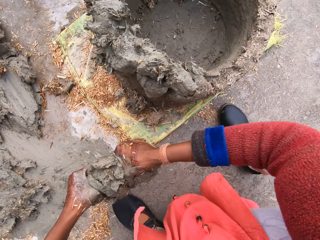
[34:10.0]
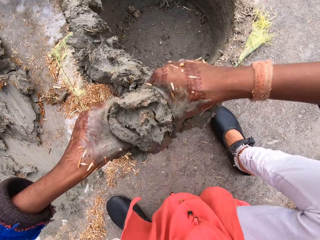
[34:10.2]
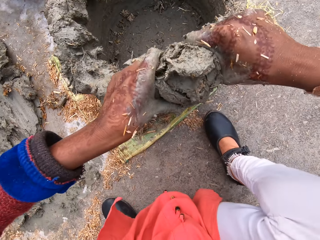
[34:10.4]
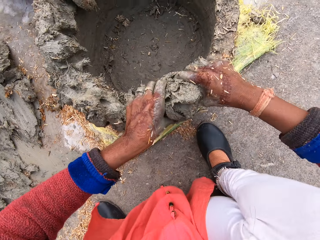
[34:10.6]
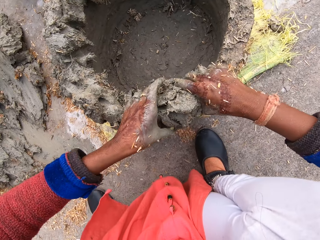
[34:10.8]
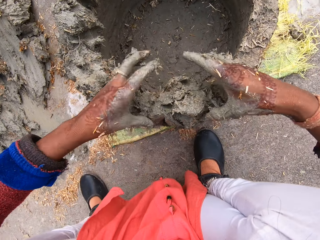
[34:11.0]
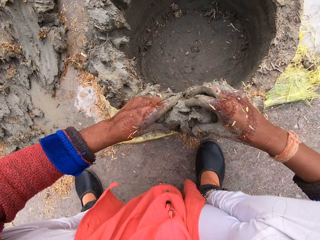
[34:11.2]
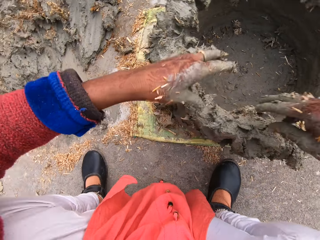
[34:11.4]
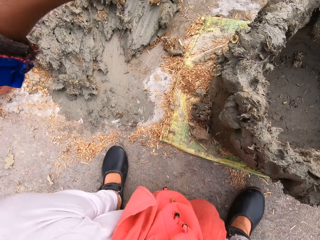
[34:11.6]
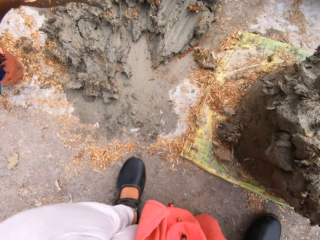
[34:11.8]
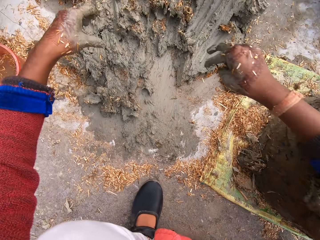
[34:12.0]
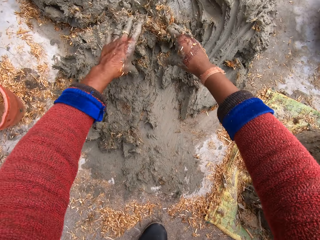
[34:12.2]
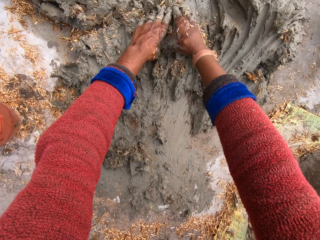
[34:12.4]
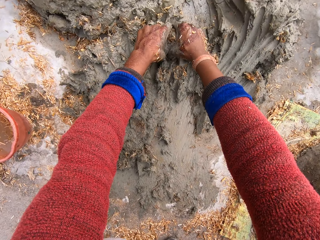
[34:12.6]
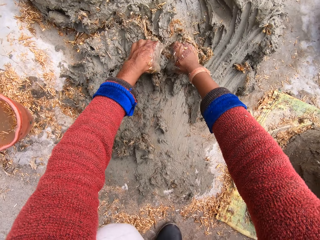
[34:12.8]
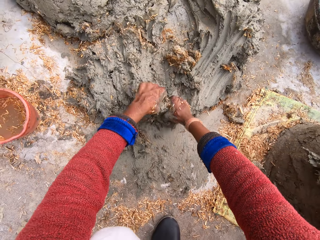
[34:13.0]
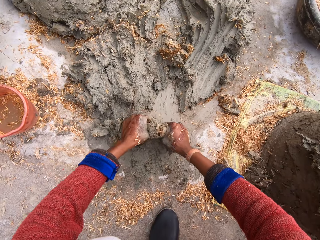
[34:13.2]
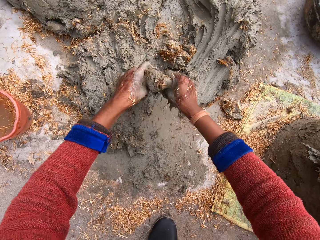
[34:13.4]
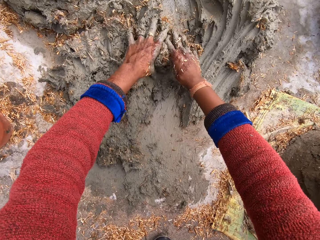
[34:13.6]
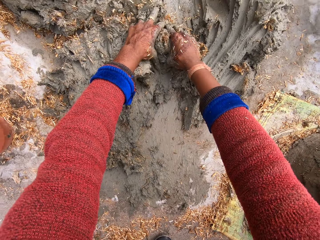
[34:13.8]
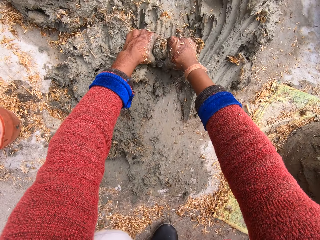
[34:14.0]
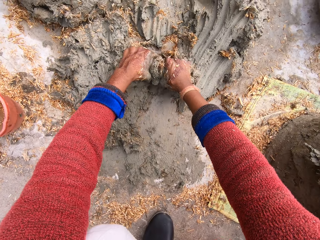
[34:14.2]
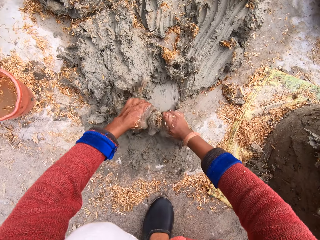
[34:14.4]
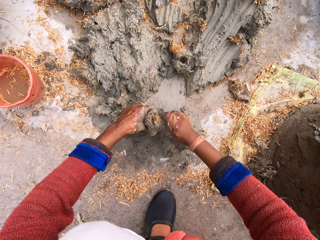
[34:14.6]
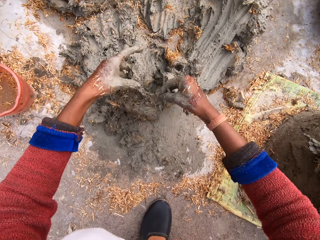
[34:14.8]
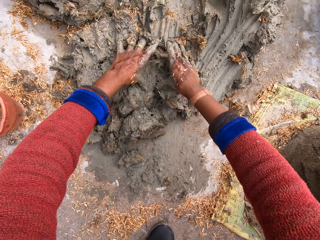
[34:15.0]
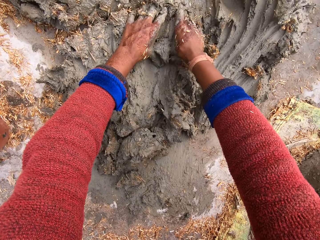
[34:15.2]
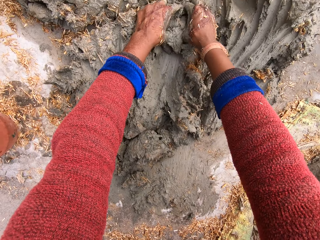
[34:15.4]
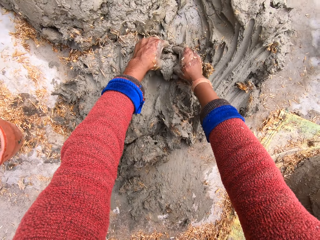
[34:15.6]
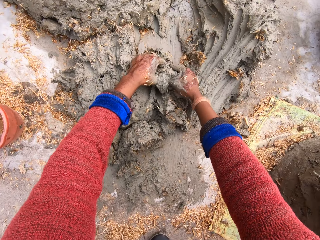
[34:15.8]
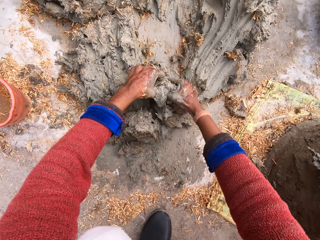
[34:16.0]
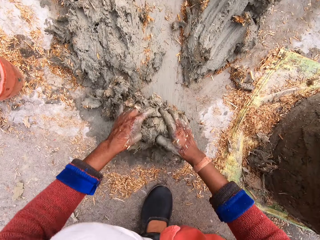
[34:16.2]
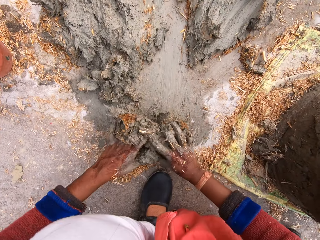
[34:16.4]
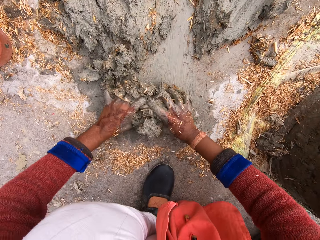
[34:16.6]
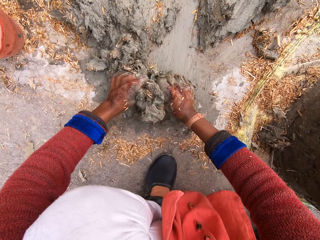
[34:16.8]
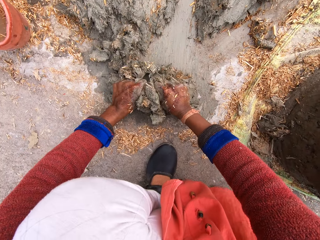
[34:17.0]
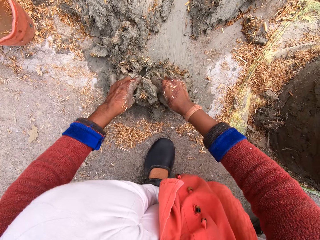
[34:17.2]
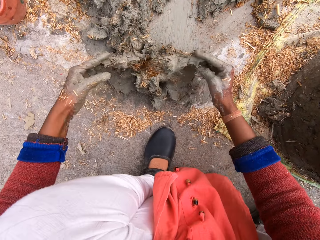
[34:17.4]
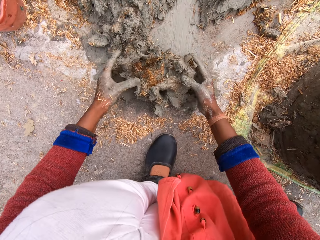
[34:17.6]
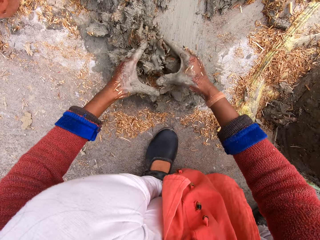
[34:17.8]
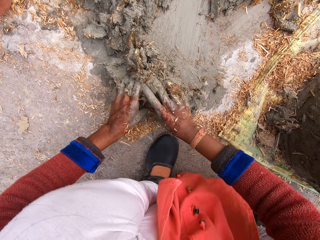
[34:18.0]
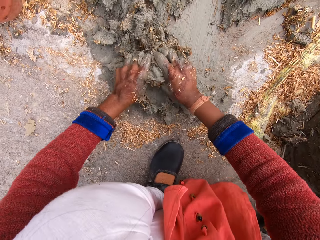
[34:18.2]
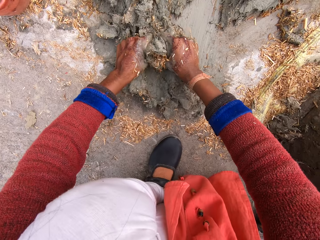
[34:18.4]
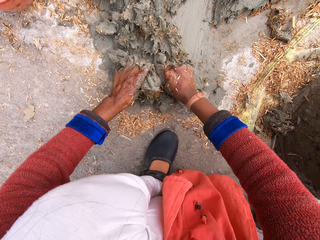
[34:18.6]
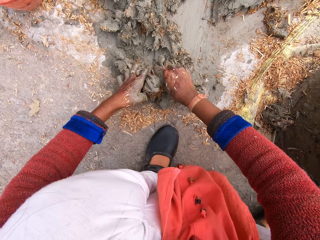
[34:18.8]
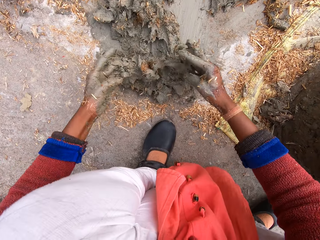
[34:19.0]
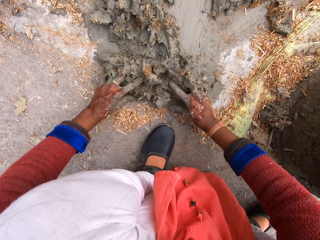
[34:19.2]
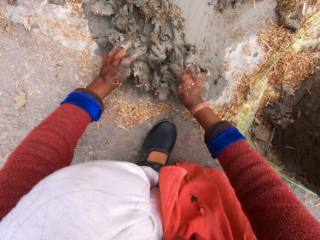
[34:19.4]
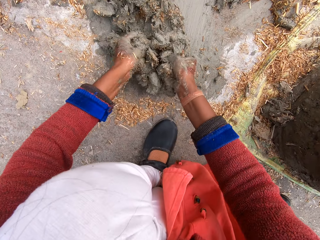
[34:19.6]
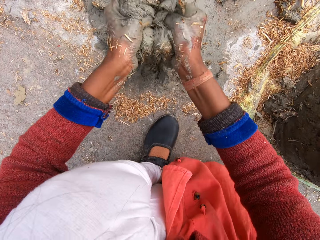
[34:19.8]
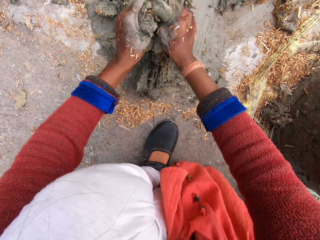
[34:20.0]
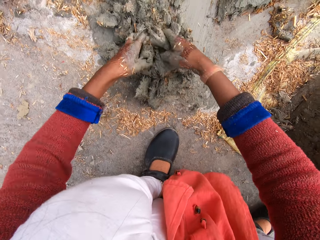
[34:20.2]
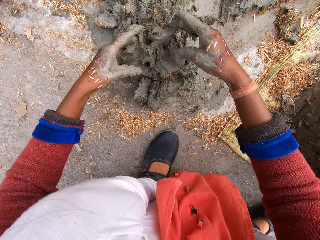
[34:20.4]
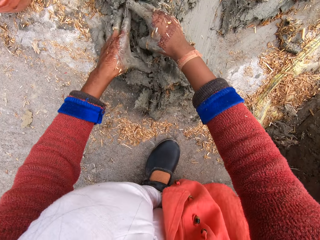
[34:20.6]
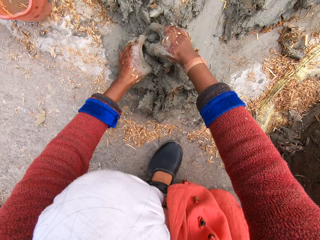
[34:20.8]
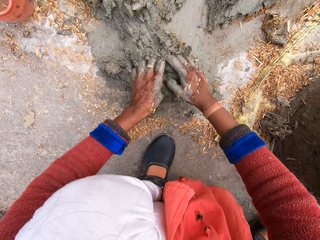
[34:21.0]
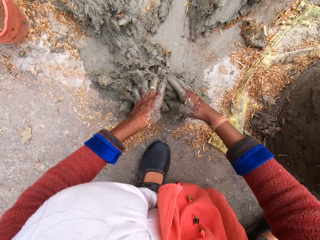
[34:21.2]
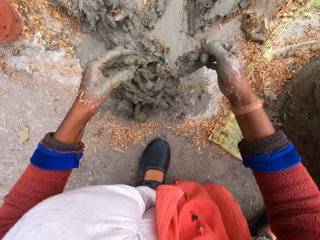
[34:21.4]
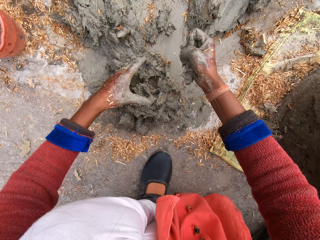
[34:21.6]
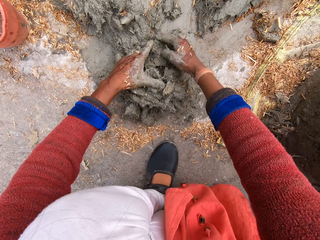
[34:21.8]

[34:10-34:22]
The camera wearer carries mortar mix from the ground. She lifts up the mixture, moves her hands forward and places the mixture on the structure. She molds a flower pot with the mortar mix. She presses on the mixture with her hands, moves her hands away from the structure and cuts the mixture with her hands. She takes out some mortar mix. She presses on the mixture with her hands. She mixes the mortar mix.

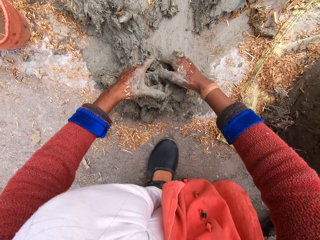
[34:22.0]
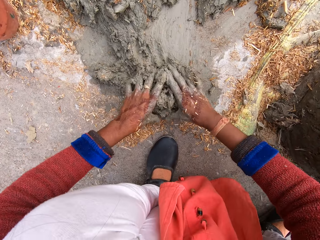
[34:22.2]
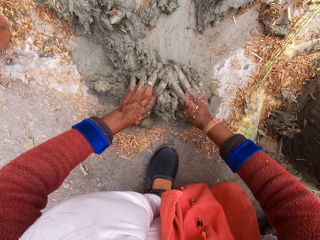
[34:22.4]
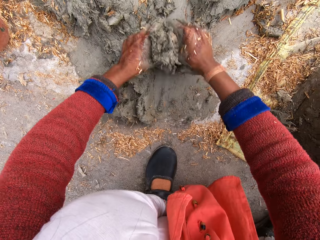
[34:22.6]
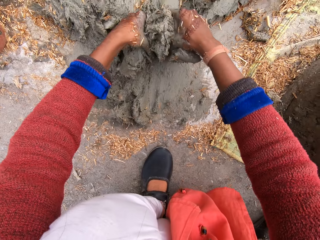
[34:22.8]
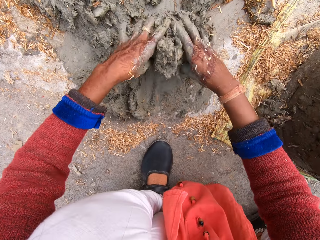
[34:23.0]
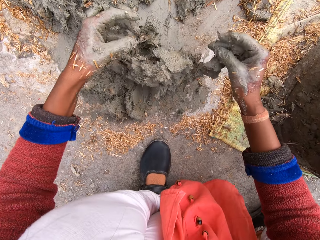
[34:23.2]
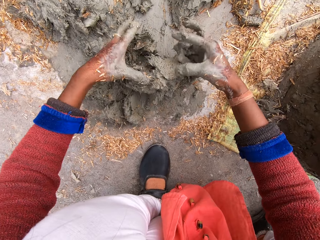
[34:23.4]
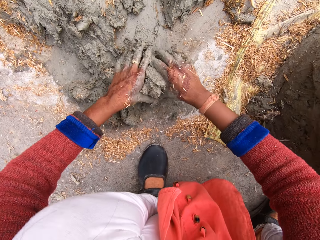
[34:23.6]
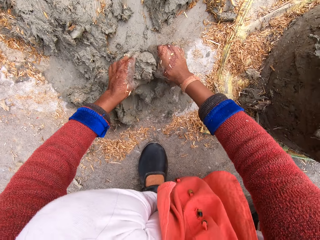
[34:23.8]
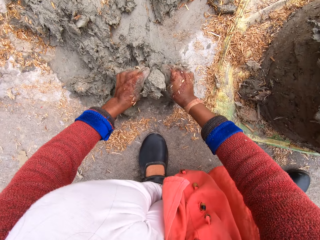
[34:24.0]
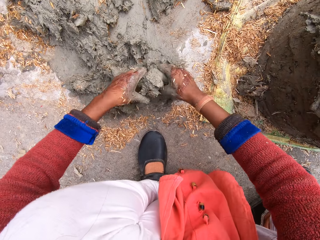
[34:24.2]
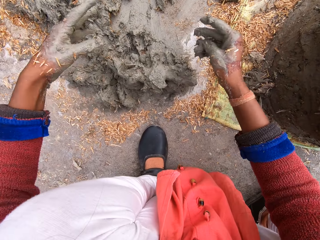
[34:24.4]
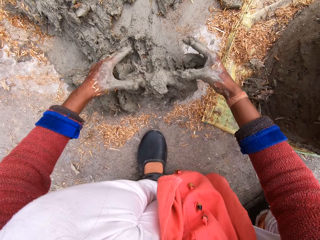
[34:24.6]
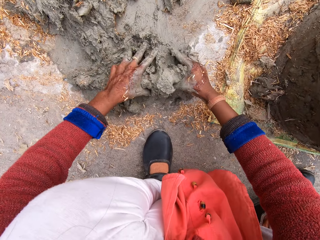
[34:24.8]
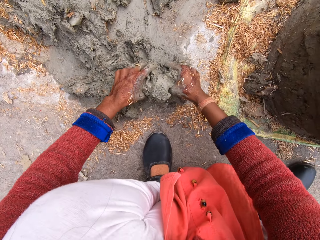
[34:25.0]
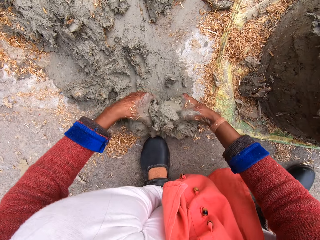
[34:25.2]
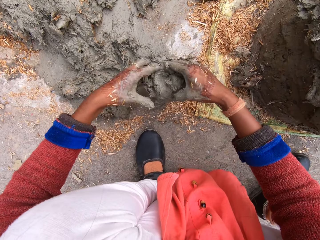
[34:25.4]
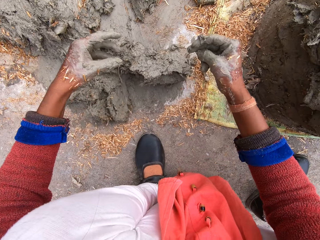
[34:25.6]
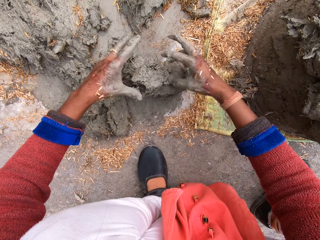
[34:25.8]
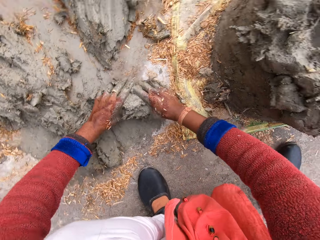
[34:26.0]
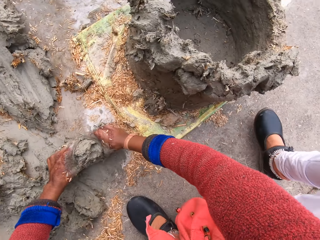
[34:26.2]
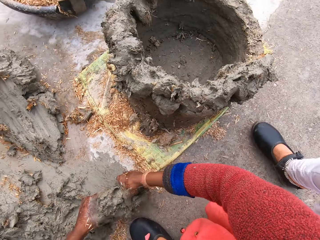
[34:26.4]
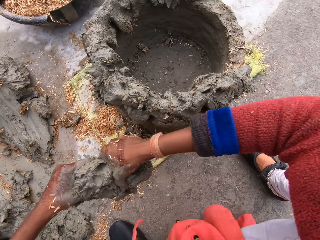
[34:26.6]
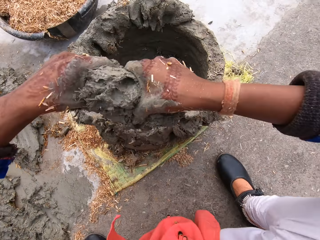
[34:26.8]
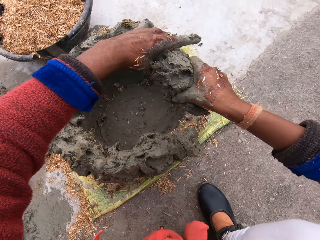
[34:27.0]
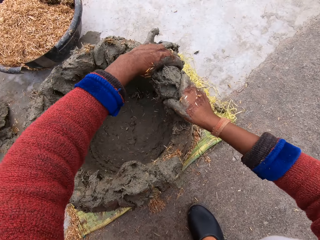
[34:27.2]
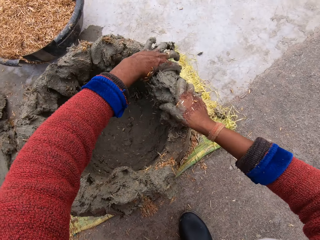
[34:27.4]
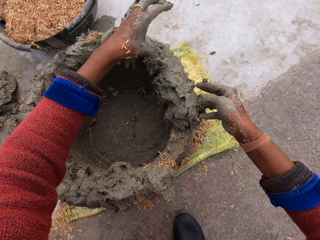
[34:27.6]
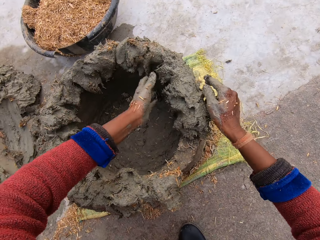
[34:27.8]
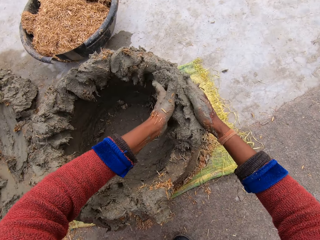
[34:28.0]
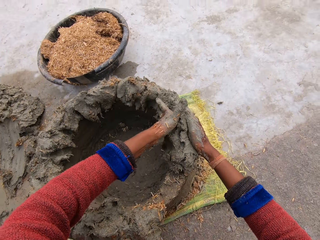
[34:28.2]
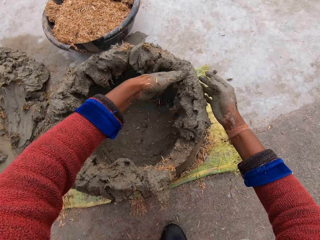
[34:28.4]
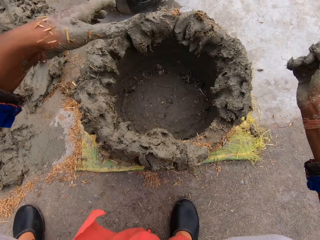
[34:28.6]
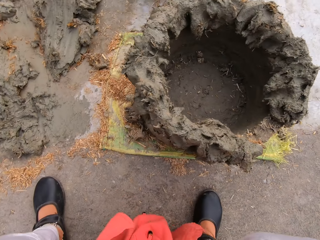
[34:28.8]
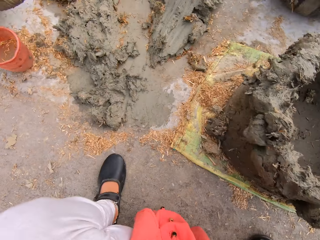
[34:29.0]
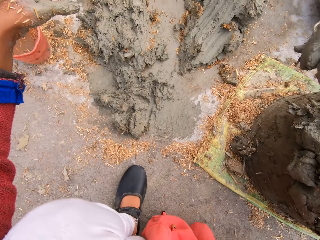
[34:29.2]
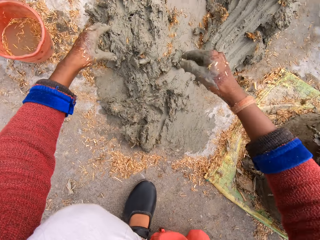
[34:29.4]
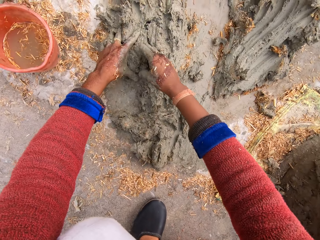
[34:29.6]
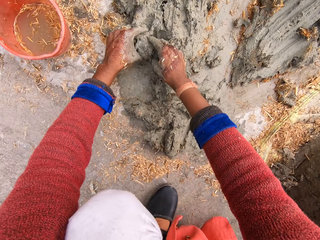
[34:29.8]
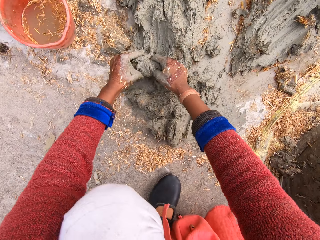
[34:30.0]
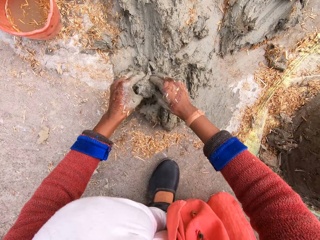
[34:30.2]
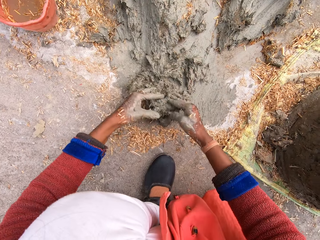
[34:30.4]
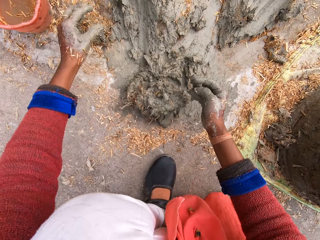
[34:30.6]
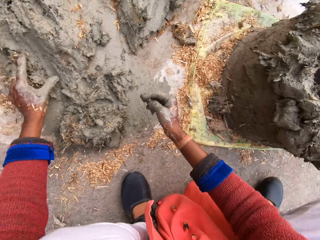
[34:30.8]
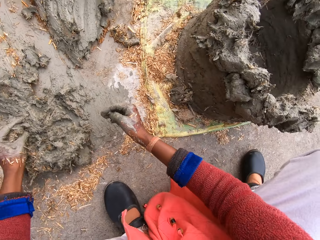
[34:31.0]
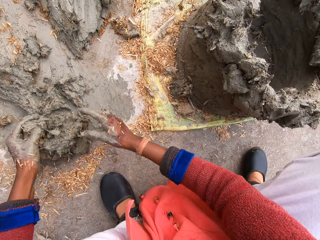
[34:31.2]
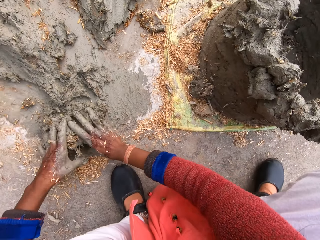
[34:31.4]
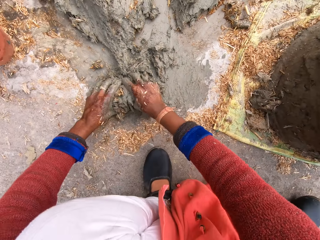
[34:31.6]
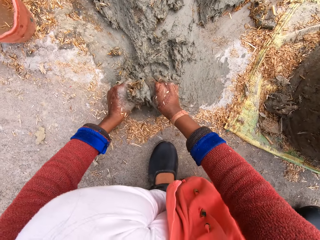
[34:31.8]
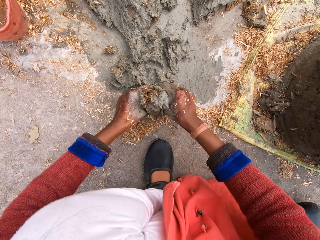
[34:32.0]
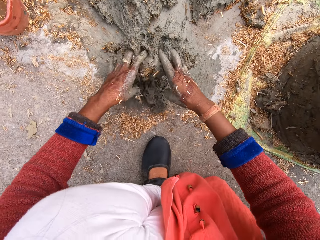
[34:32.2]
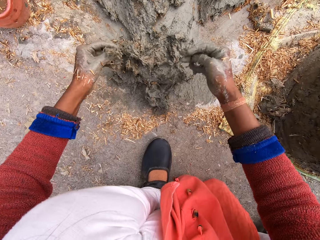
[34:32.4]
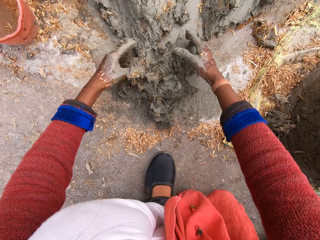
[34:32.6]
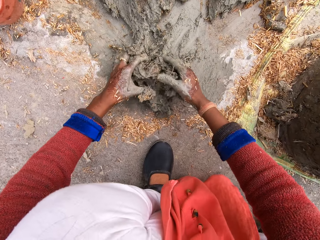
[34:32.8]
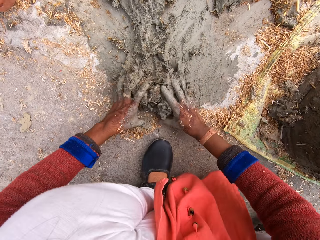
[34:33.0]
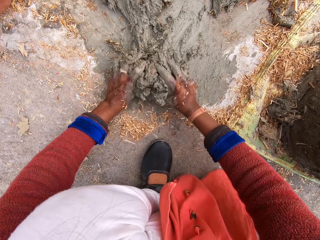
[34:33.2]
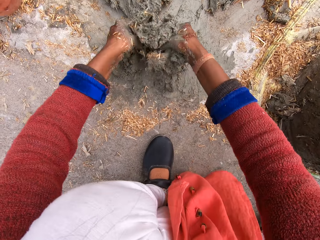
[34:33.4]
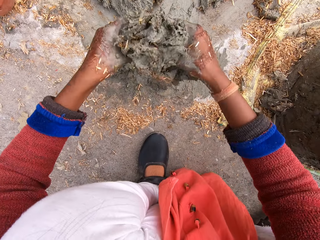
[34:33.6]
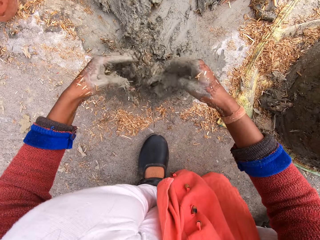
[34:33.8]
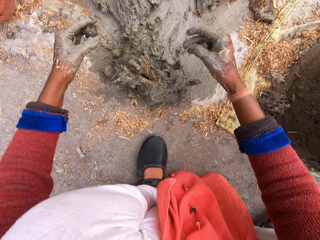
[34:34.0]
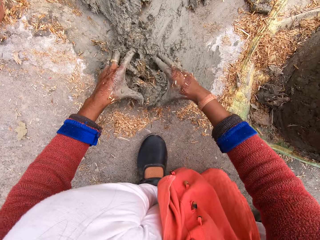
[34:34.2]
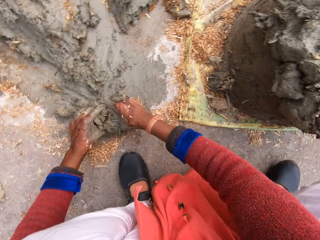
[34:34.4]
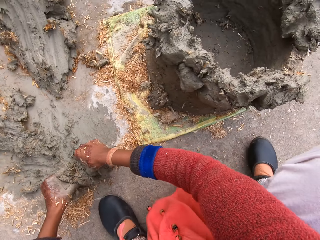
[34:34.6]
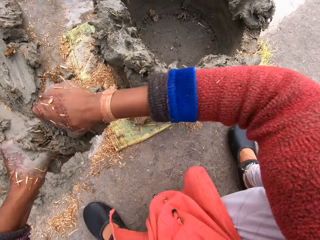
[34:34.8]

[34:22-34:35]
The camera wearer lifts up the mixture. She carries the mortar mix from the ground. She moves her hands forward. She molds a flower pot with the mortar mix. She places the mixture on the structure, presses on the mixture with her hands and moves her hands away from the structure. She takes out some mortar mix. She cuts the mixture with her hands and presses on the mixture with her hands. She mixes the mortar mix. She presses on the mixture with her hands. She carries the mortar mix from the ground.
